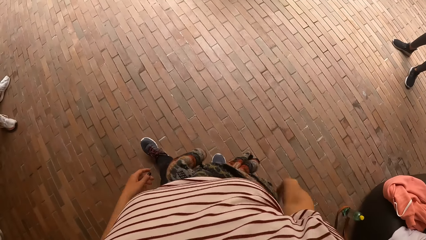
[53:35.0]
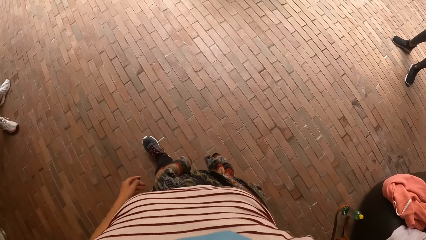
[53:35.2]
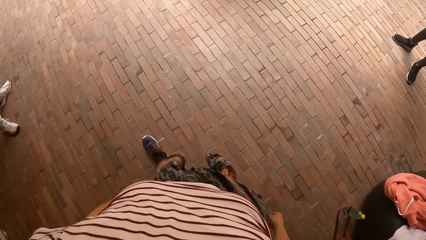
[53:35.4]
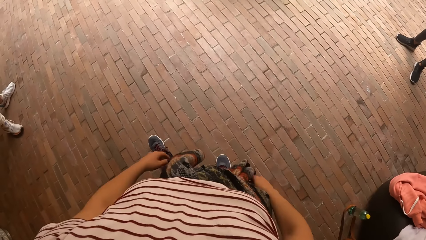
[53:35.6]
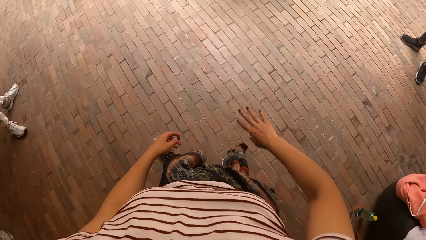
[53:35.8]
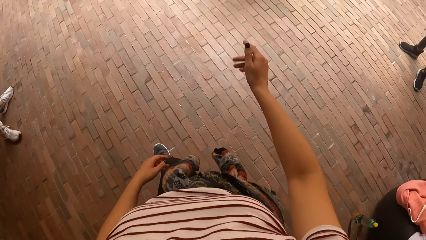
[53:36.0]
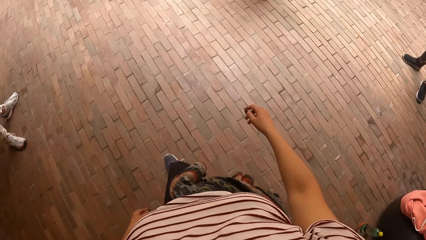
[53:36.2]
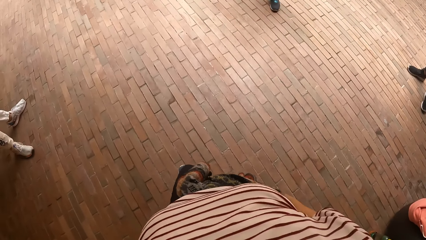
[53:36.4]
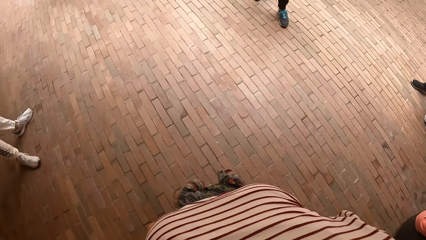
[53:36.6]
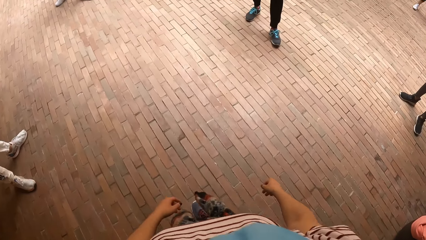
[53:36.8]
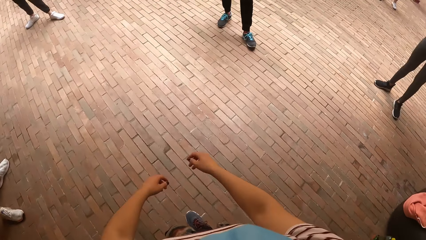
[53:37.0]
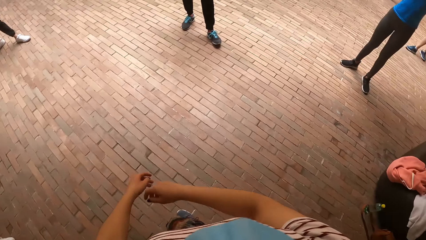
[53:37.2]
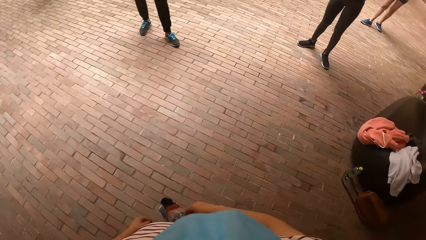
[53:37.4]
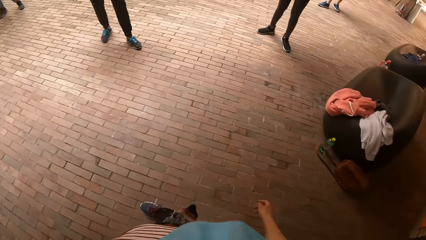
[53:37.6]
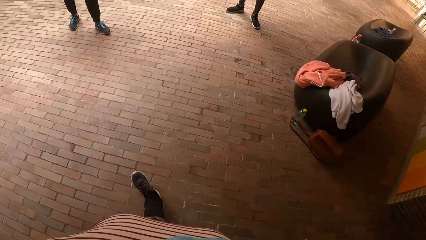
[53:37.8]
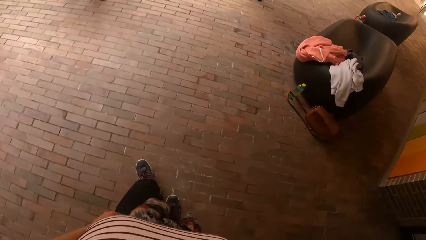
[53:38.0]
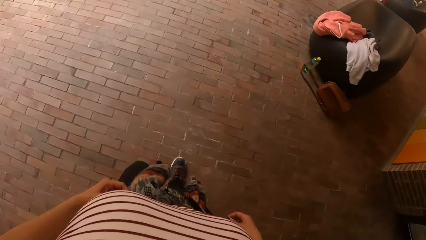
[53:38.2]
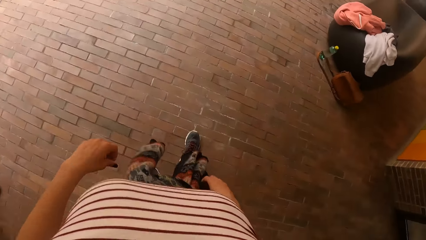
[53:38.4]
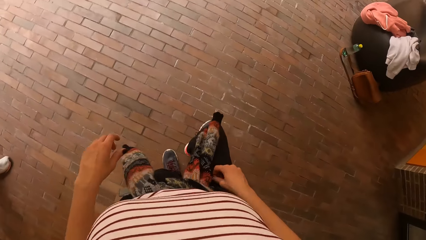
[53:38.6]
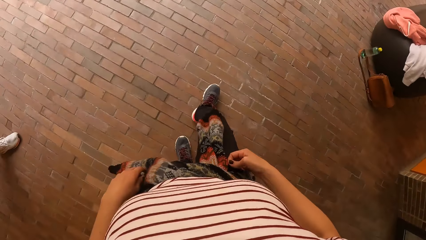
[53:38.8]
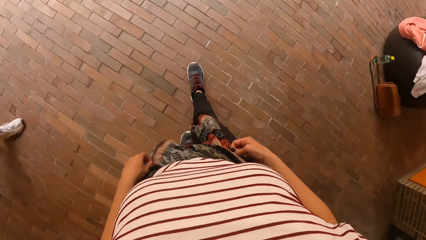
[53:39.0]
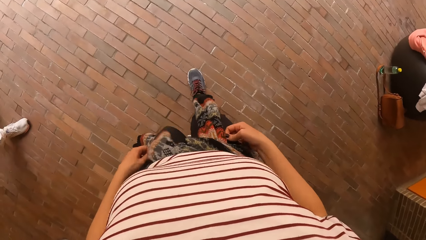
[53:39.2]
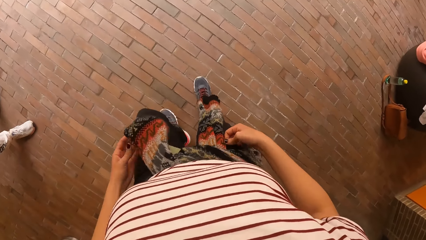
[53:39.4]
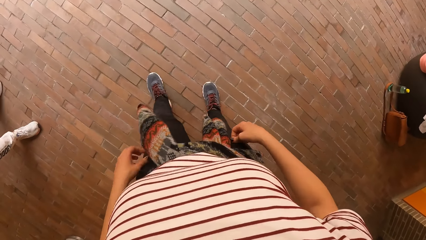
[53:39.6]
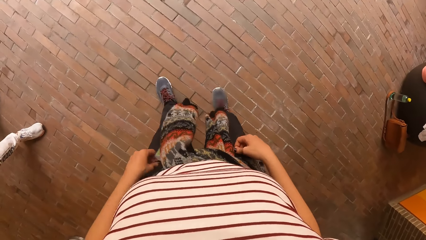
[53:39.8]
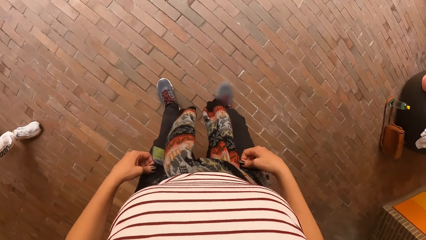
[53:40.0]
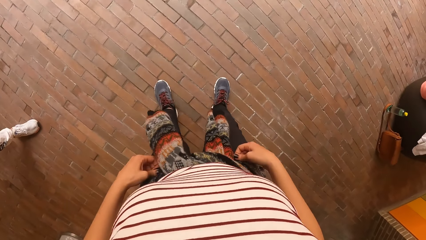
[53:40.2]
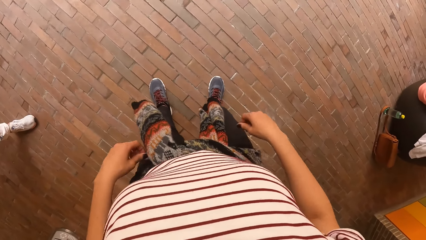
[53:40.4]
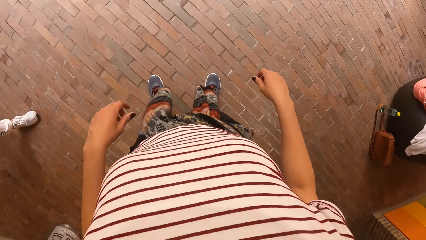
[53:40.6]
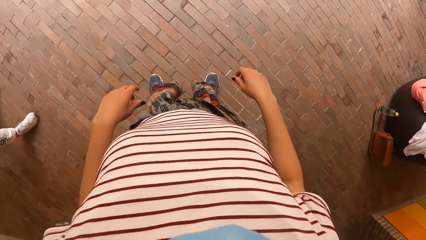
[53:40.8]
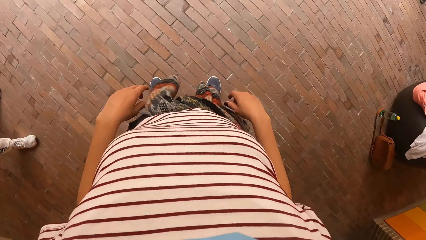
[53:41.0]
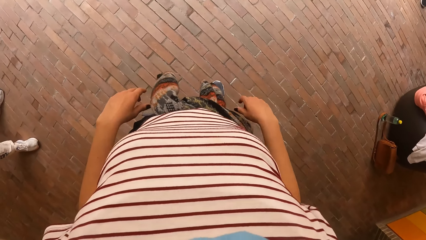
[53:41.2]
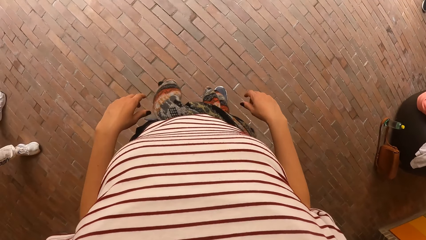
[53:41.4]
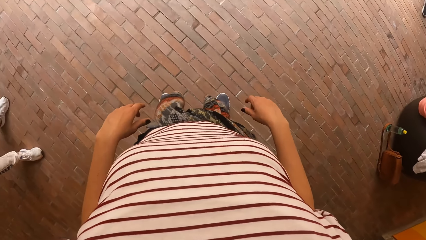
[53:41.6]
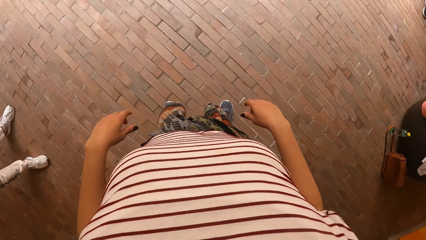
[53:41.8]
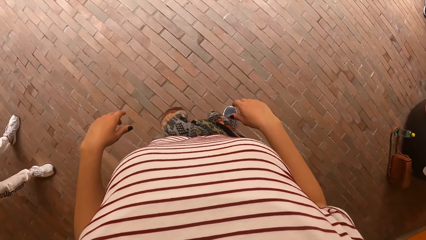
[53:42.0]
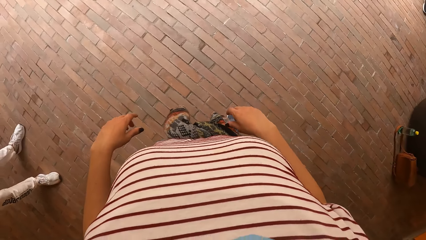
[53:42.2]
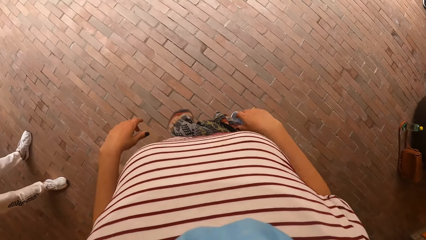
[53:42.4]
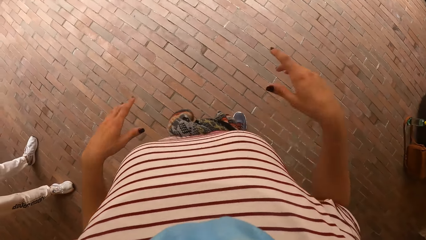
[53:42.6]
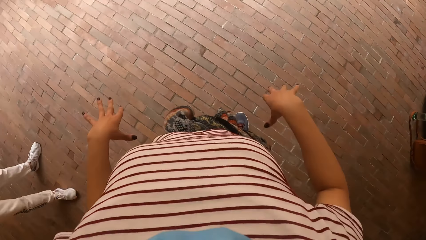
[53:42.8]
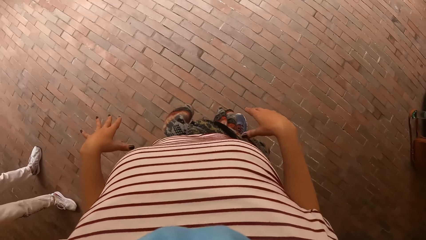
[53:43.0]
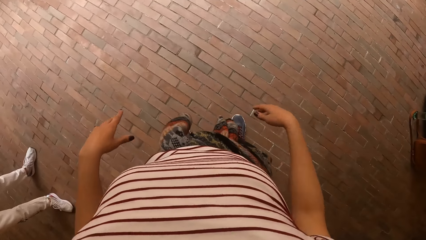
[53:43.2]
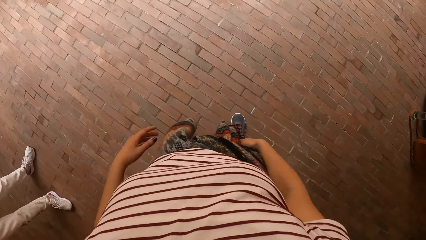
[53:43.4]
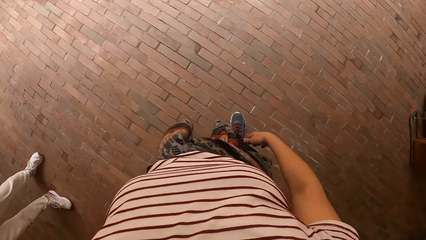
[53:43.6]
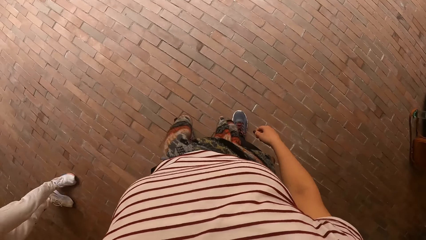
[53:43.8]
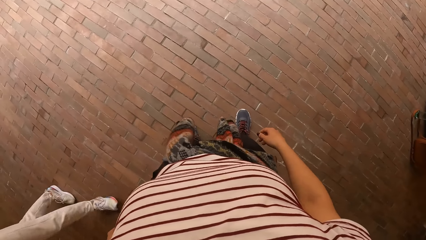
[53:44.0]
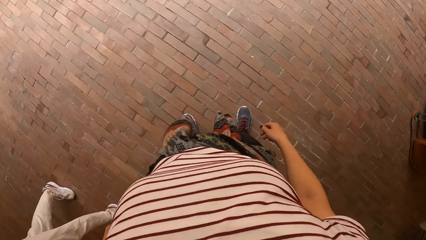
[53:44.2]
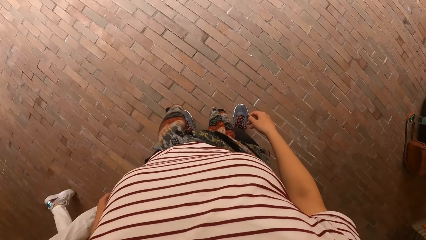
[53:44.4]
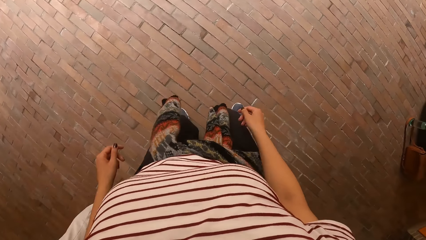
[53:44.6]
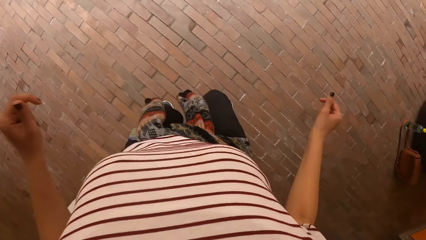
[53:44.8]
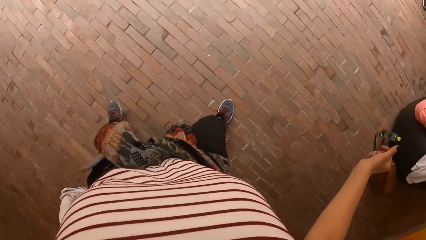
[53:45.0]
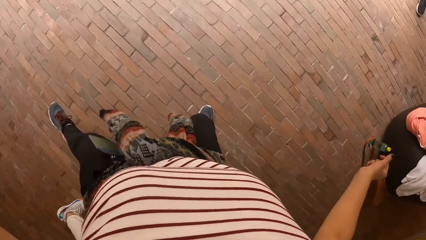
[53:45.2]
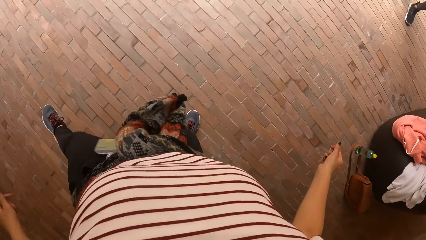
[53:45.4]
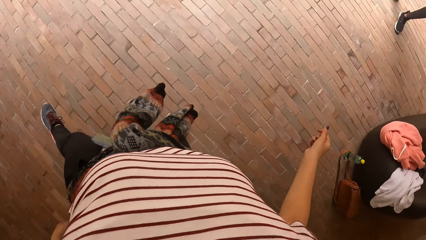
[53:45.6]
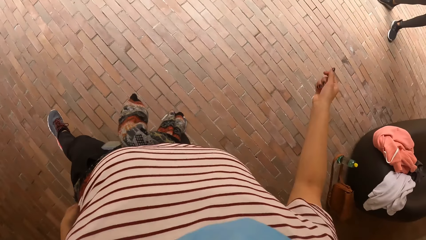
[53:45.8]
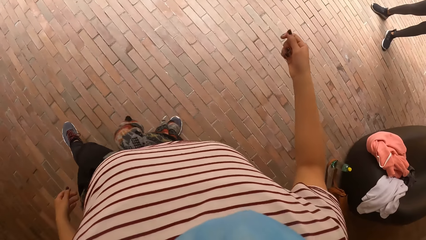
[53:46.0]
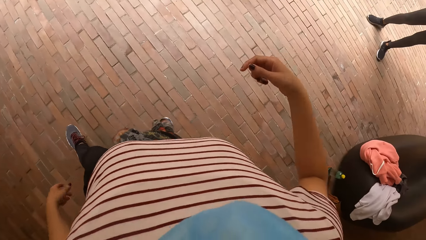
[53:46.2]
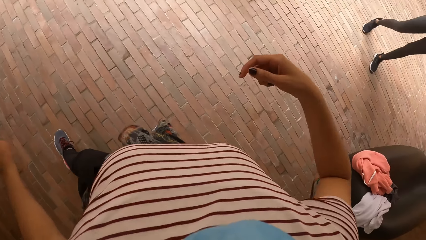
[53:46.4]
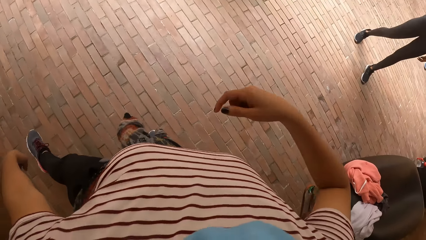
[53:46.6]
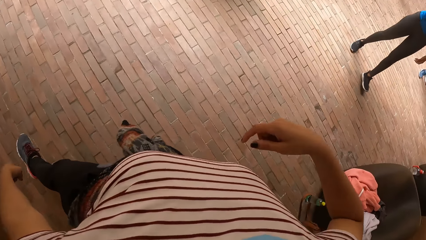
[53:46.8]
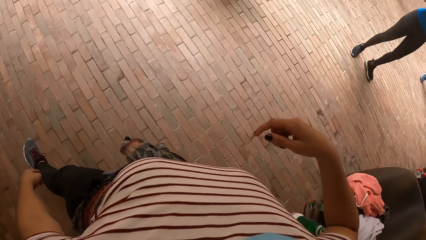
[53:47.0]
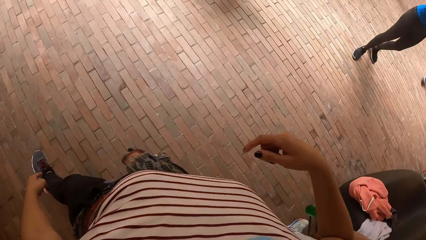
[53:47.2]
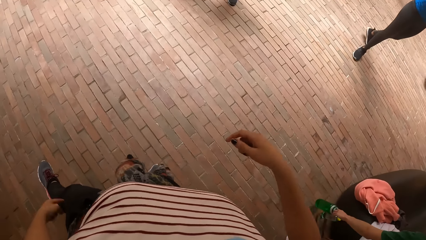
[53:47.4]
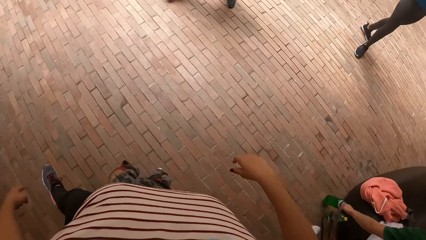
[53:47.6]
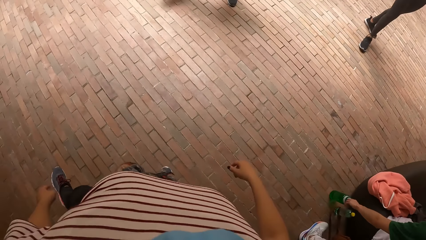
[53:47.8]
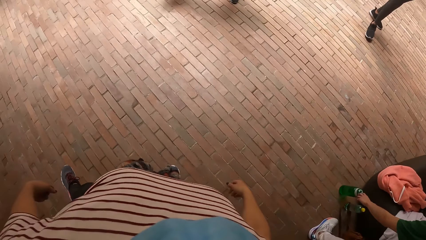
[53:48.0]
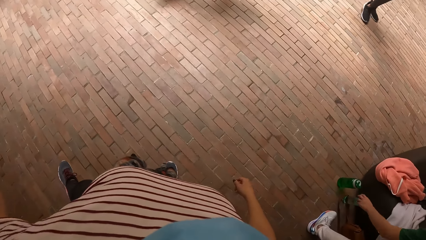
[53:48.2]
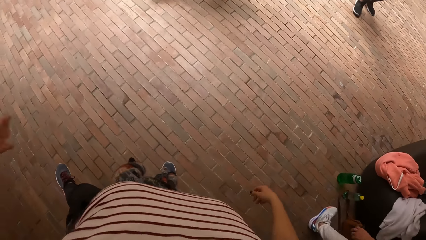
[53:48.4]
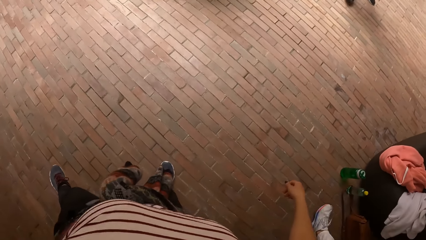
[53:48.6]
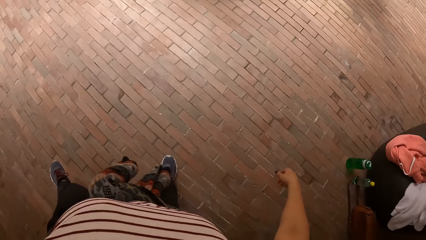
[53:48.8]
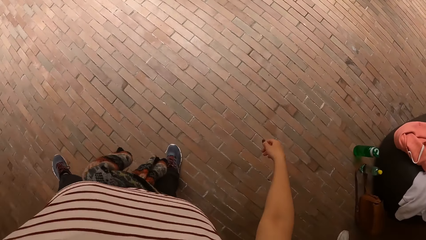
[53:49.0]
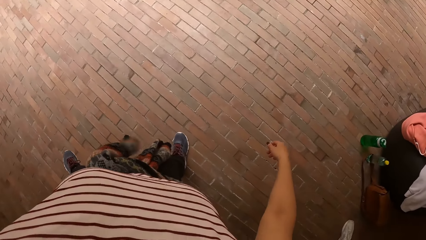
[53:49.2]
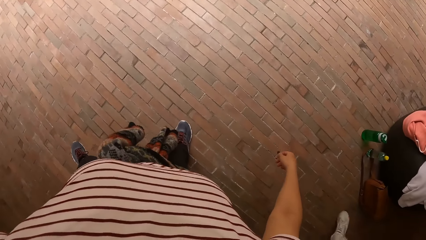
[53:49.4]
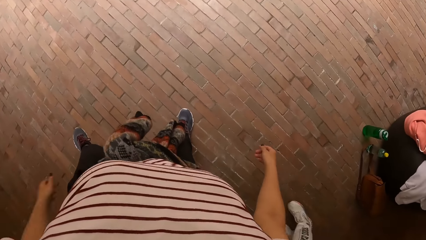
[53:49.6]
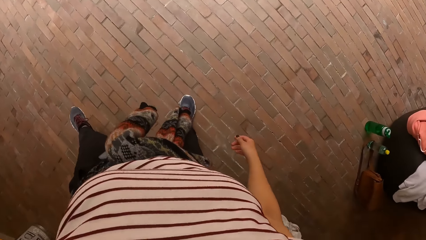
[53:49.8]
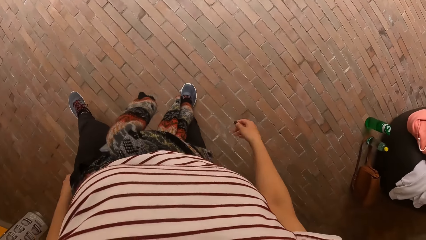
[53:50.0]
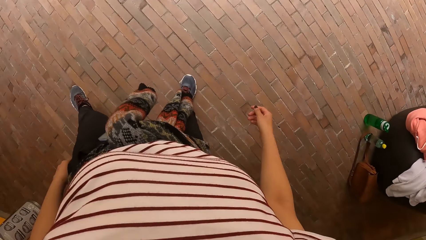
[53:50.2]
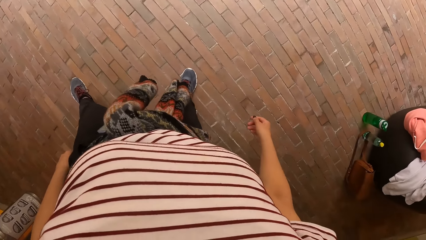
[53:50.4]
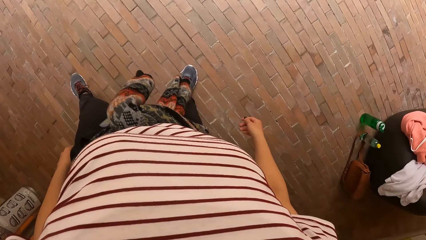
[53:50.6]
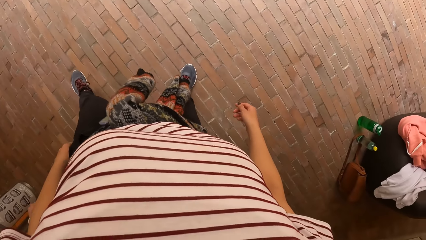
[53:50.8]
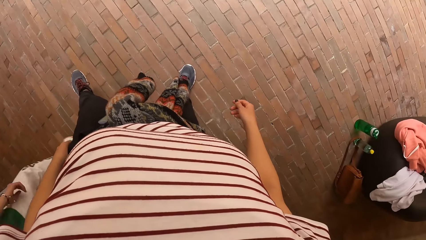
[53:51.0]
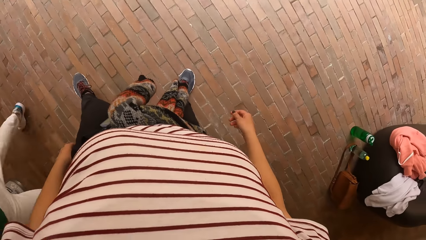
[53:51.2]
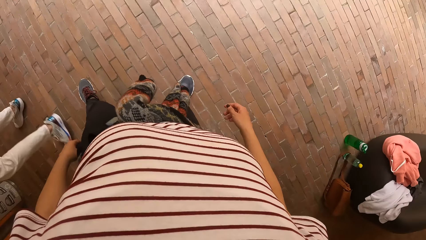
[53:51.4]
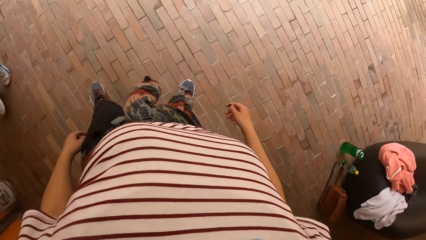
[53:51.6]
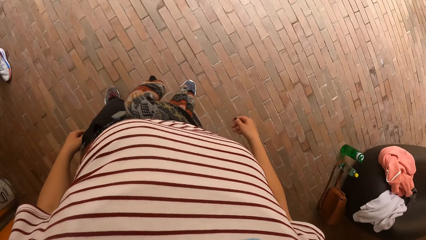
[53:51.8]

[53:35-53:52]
The camera wearer jumps on her right leg. She taps on her left leg with her left hand.
